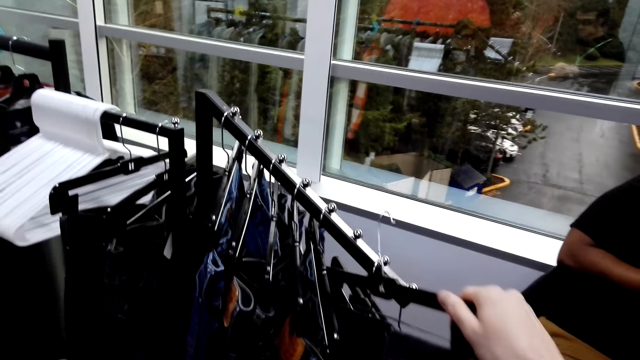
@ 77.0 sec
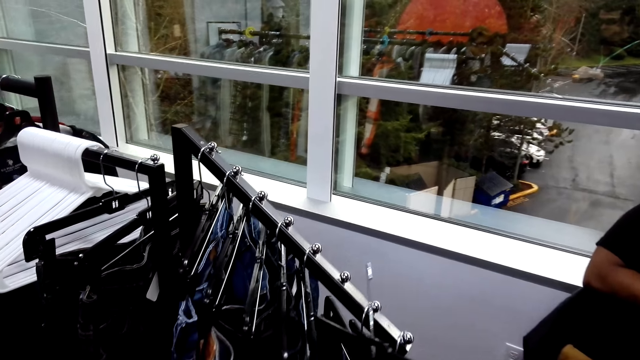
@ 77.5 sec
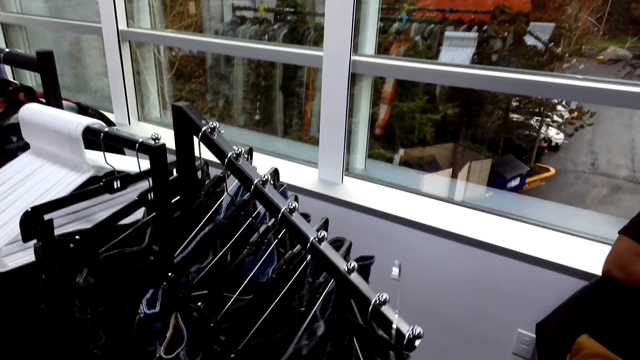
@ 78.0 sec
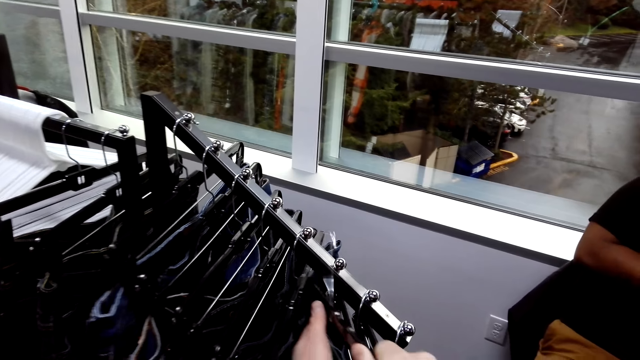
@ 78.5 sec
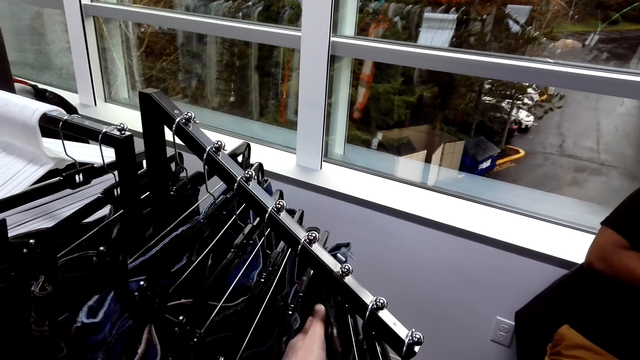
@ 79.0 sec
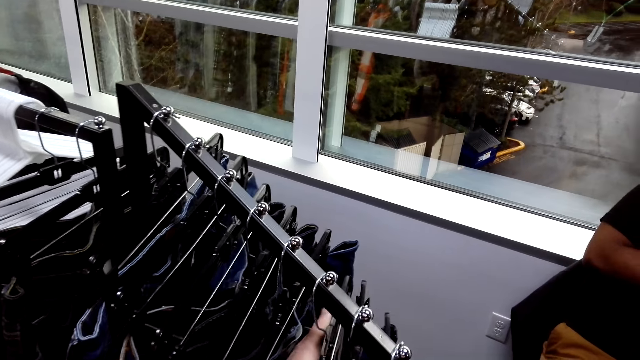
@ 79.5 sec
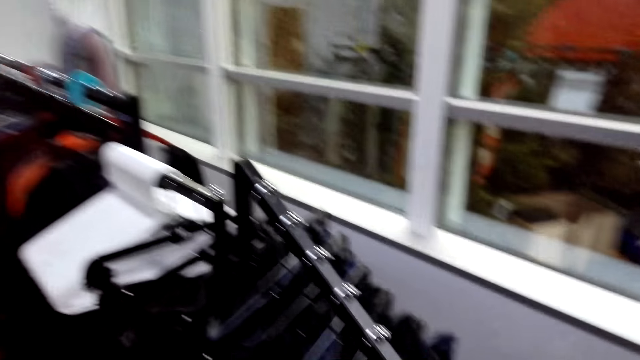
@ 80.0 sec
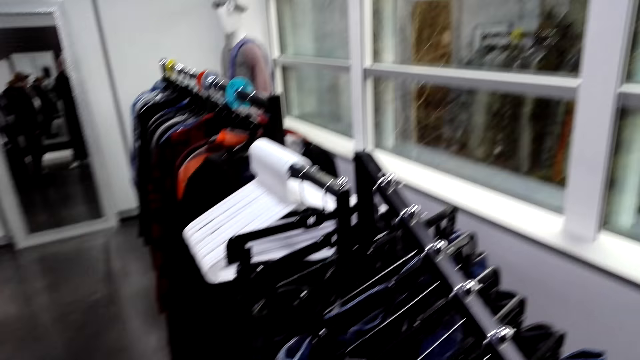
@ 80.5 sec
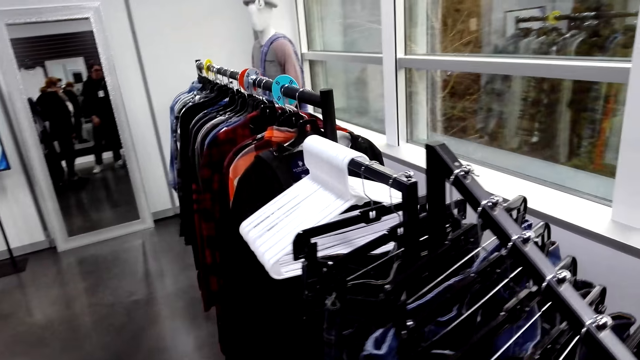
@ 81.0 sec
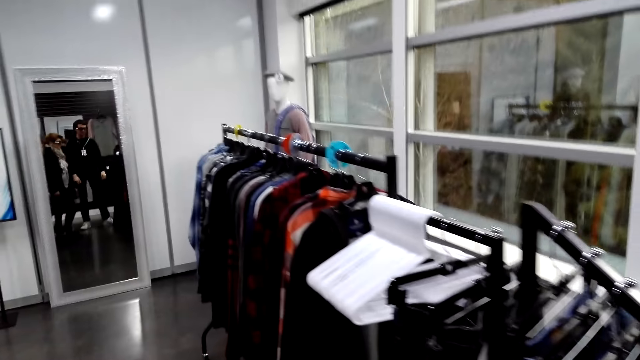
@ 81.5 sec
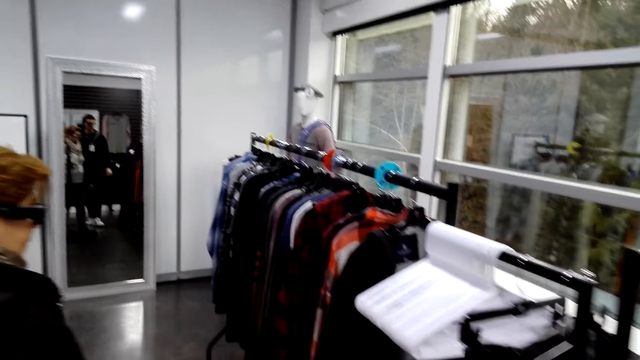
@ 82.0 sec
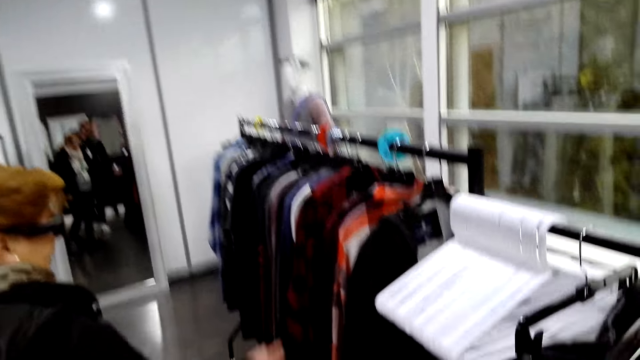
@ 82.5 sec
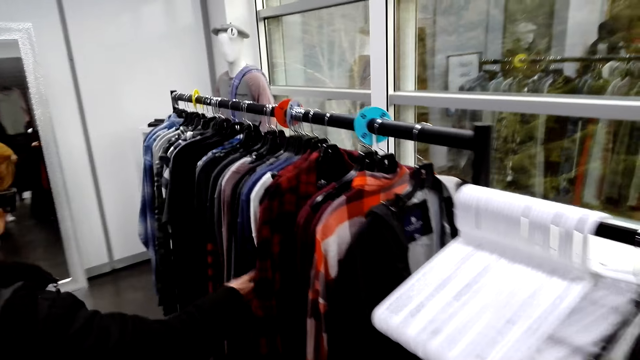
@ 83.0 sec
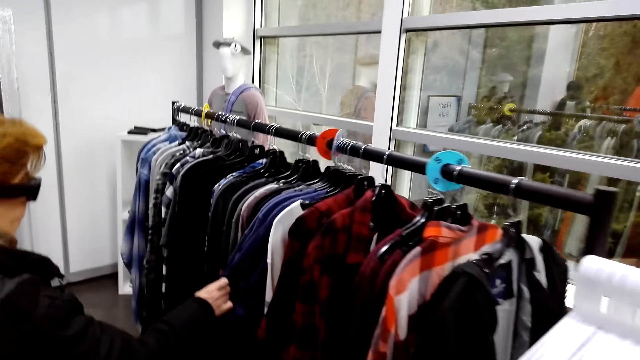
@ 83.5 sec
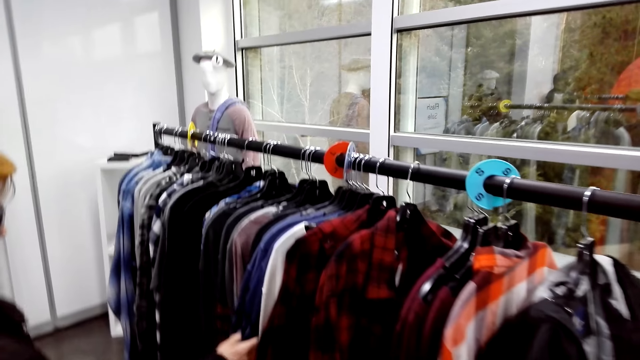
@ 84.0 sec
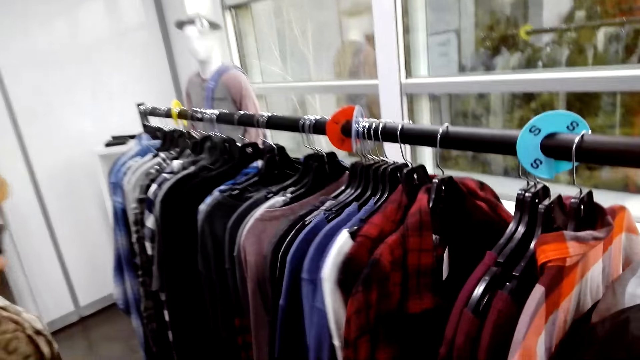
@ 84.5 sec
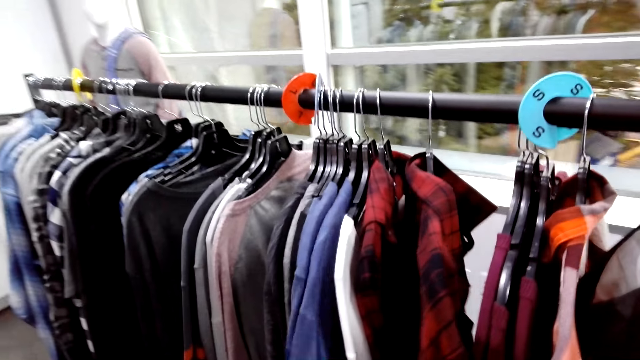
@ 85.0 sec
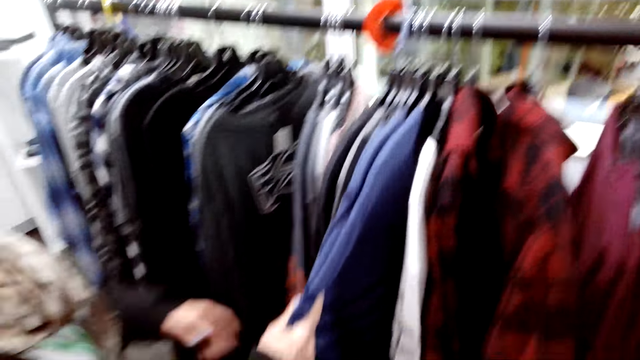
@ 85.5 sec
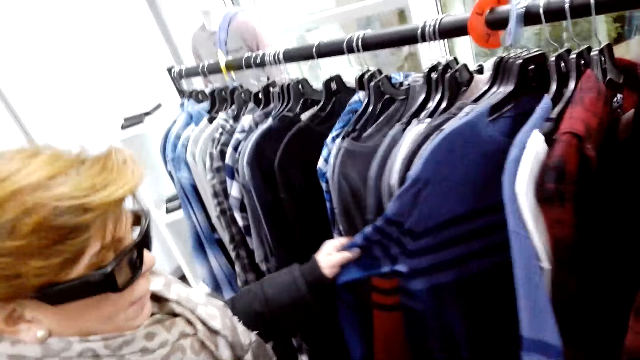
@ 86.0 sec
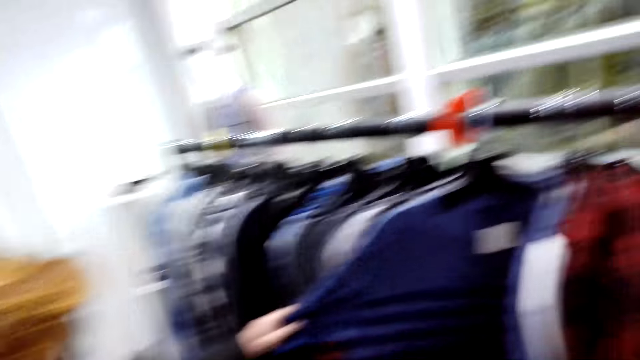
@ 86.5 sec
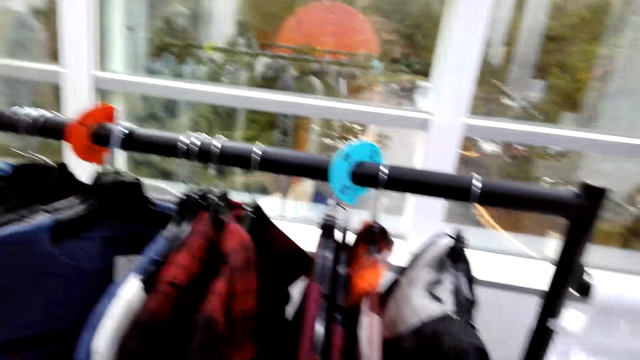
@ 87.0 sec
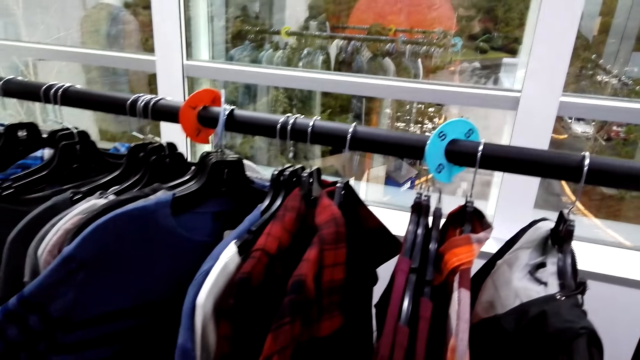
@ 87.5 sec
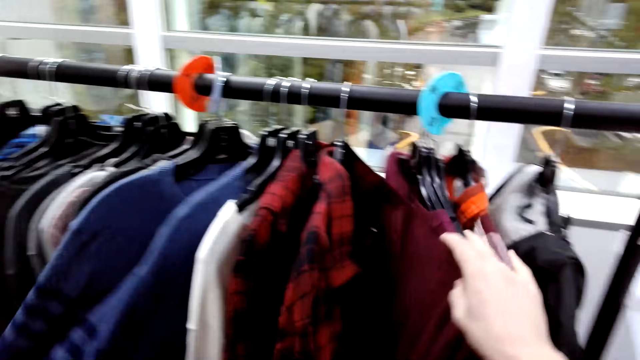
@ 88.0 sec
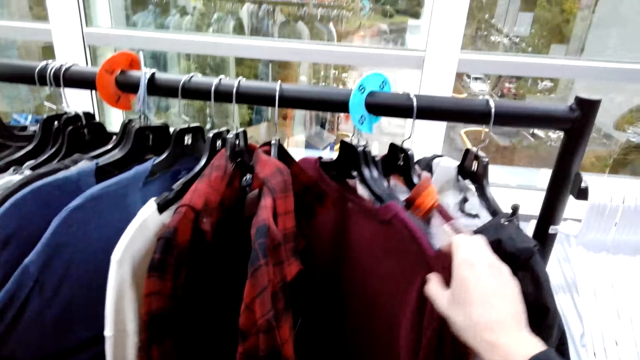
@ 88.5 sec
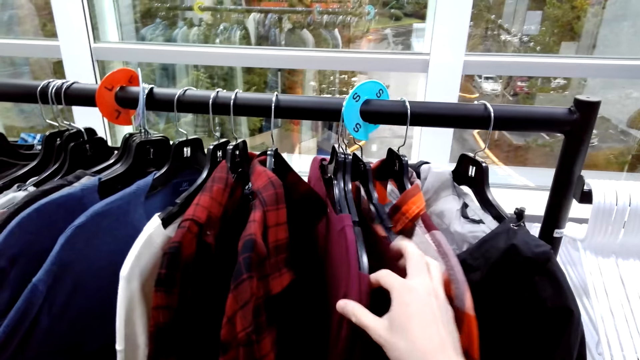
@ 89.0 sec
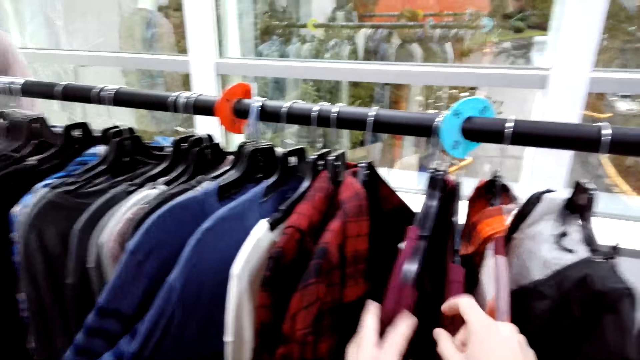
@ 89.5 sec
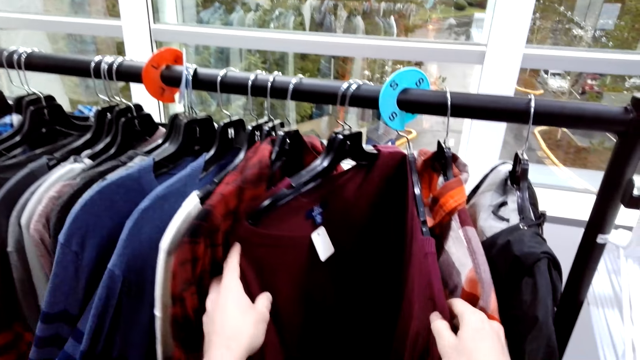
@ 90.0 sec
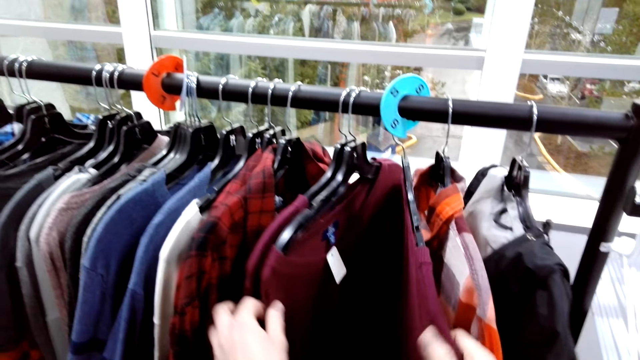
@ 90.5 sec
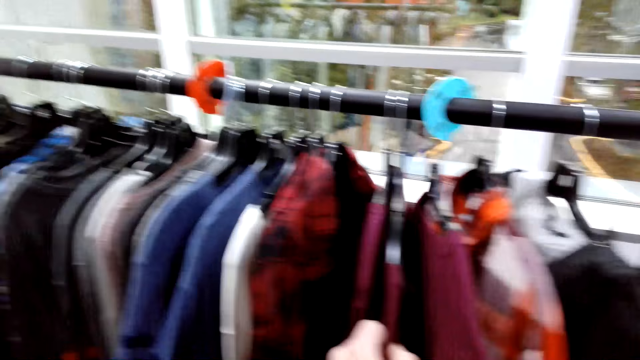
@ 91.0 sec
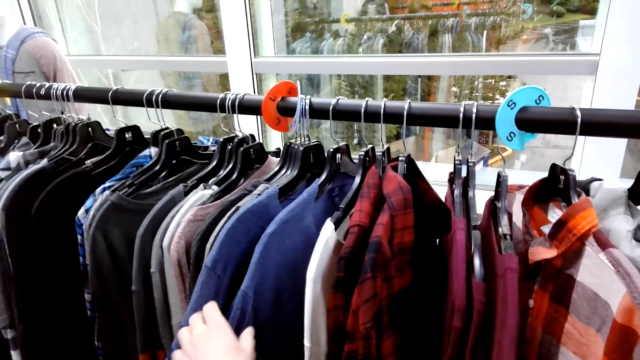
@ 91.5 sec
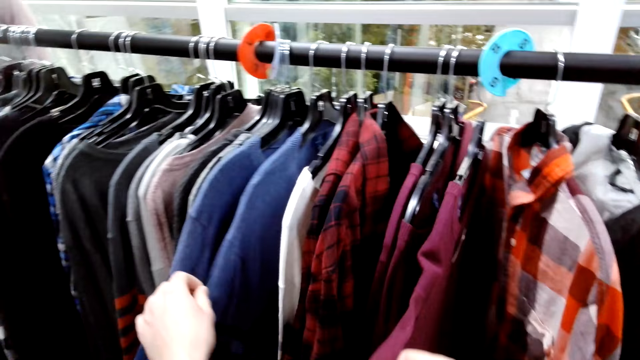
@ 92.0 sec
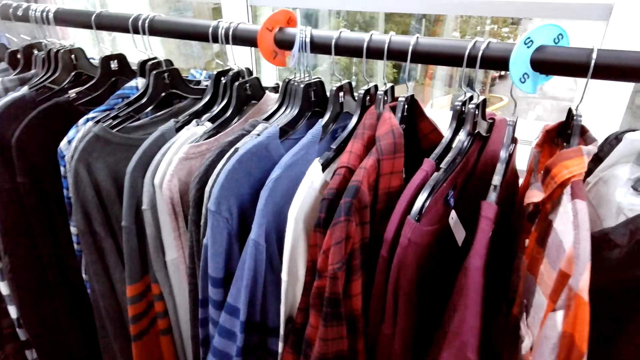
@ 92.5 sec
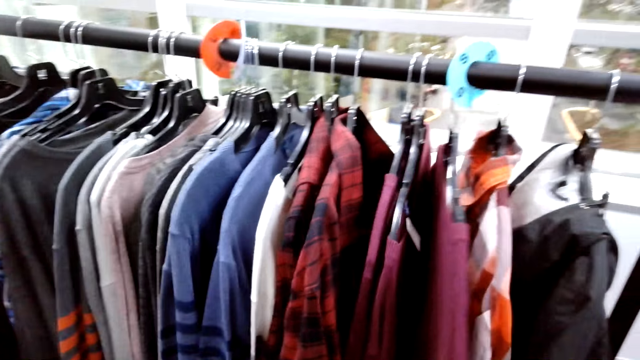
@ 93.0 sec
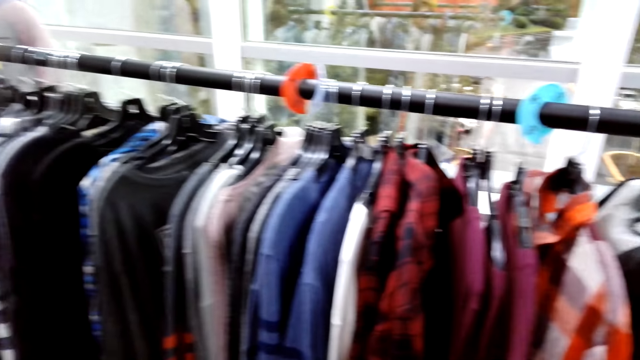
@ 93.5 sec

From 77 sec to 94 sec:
The camera wearer puts jeans on a hanger. A woman walks in a shop and checks for shirts on hangers. The camera wearer checks for shirts on the hangers.

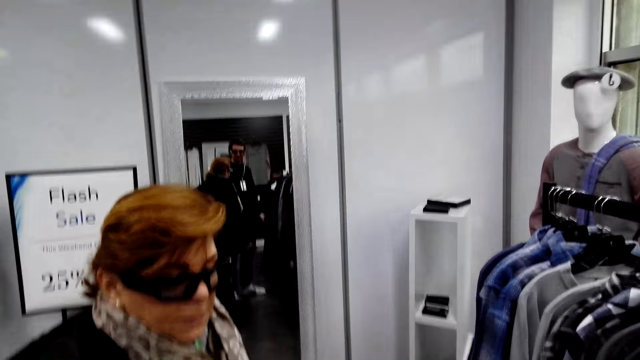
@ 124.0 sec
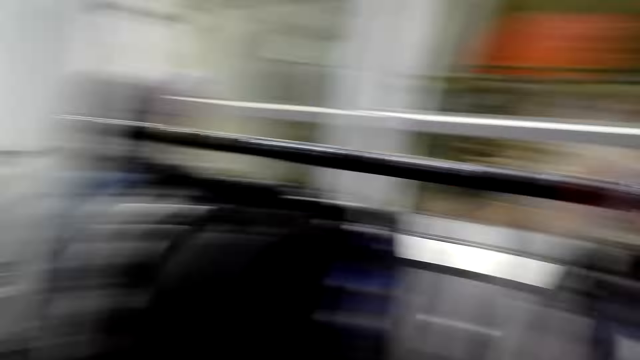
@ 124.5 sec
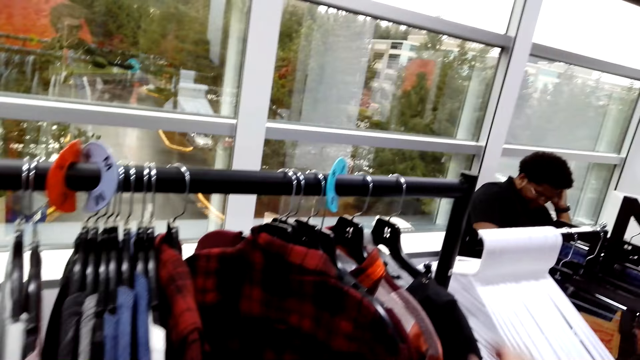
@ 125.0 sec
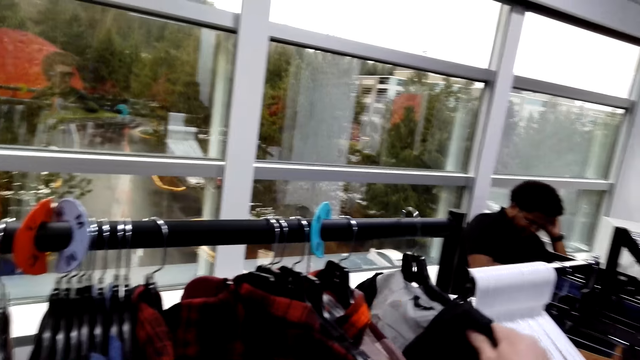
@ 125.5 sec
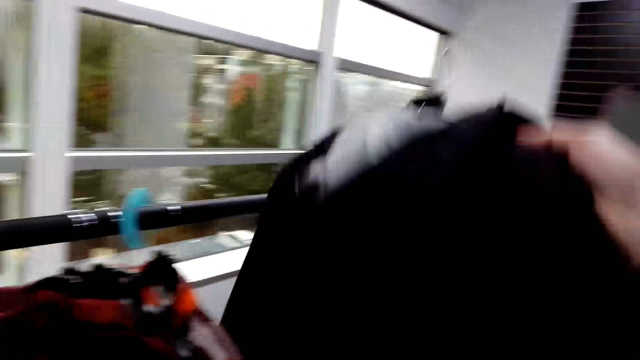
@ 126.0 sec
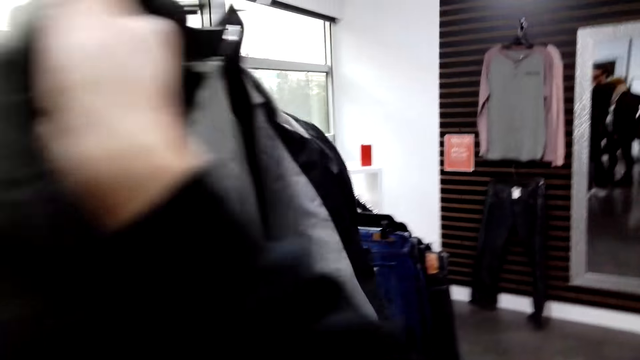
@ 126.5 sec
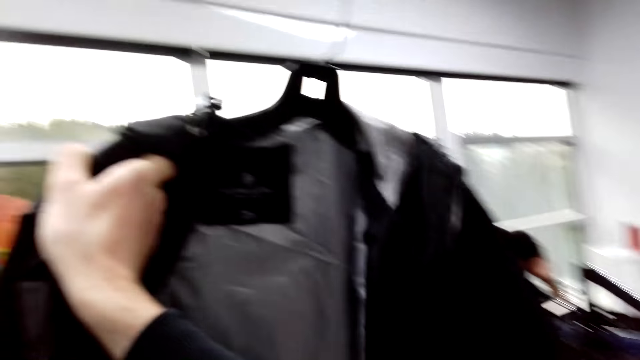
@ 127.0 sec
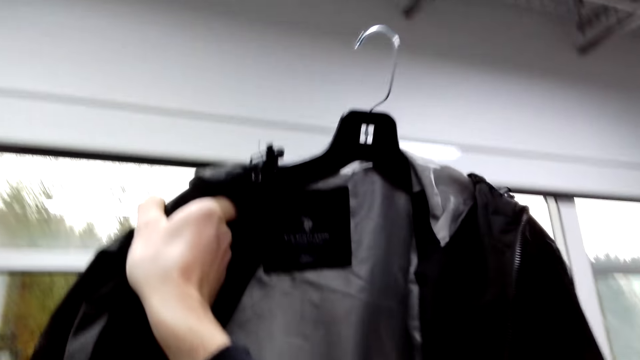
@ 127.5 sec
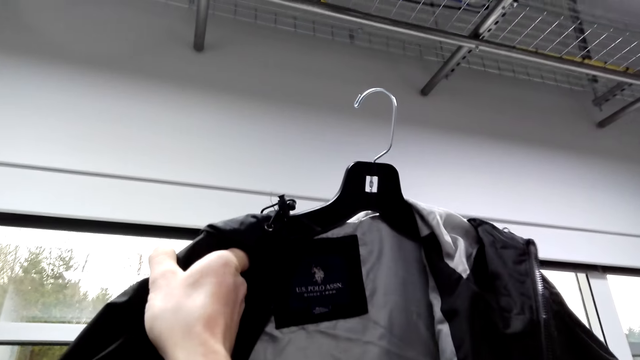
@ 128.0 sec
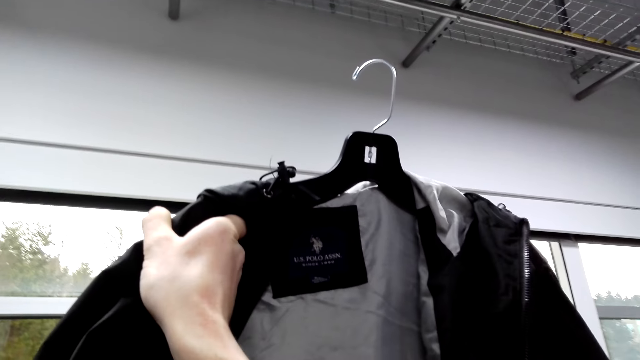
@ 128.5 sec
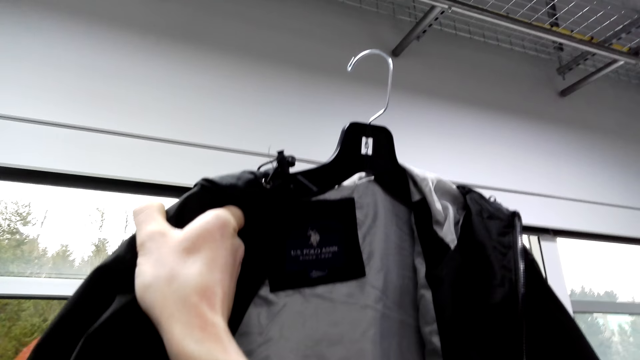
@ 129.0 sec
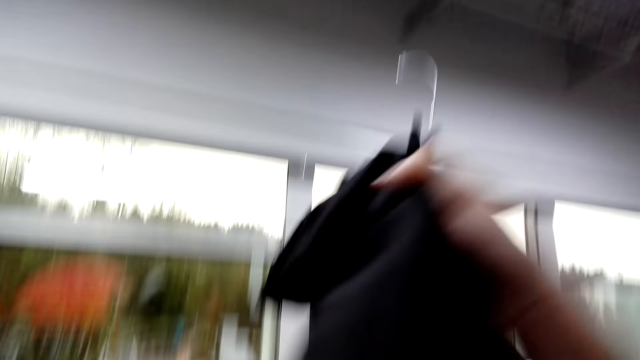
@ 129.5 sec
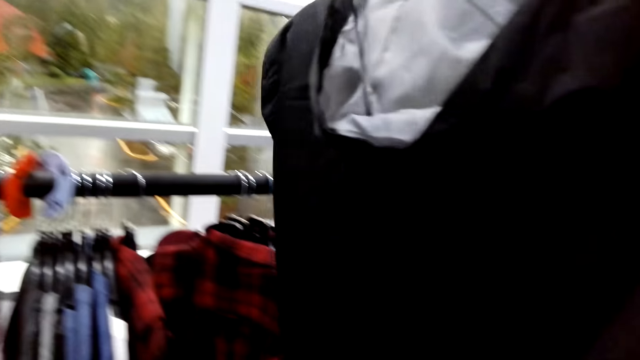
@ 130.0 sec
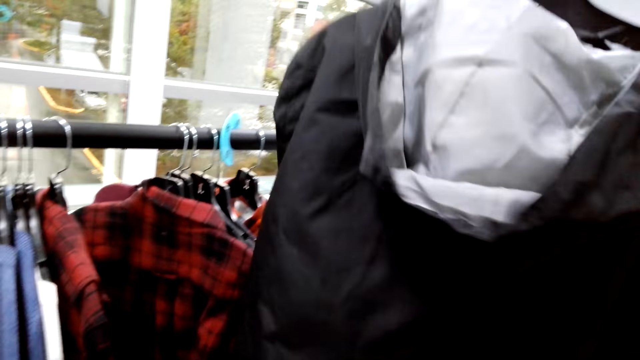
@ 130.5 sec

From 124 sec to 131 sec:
The camera wearer lifts up a jacket from the stand. They turn the jacket.
